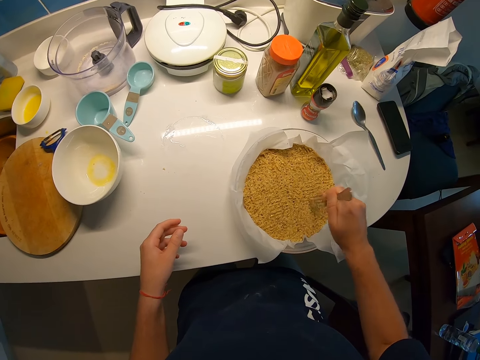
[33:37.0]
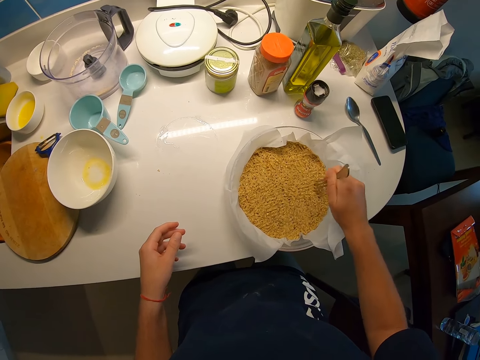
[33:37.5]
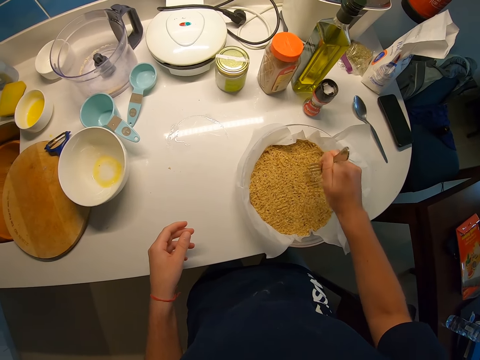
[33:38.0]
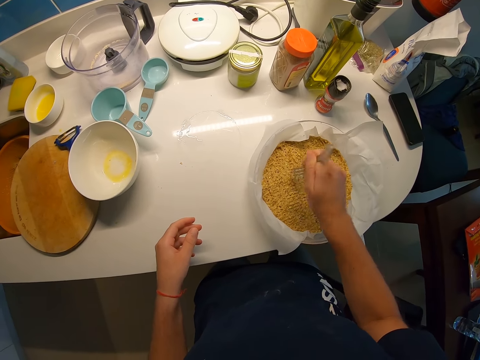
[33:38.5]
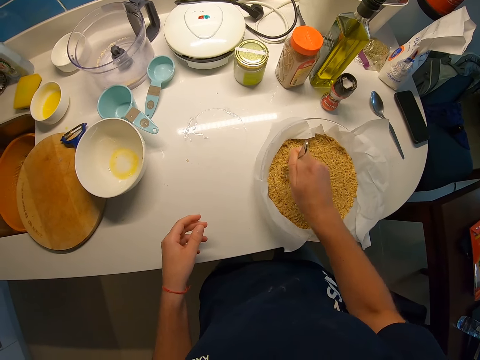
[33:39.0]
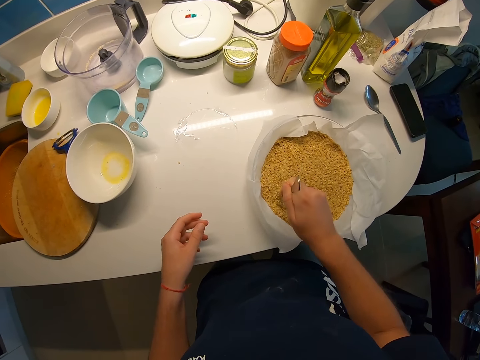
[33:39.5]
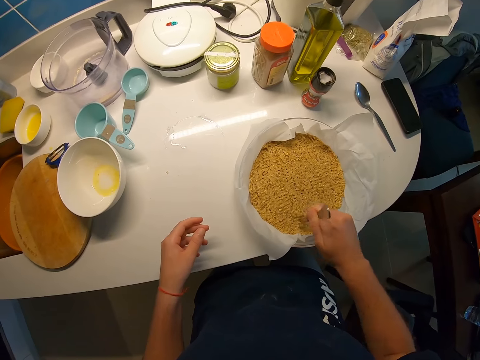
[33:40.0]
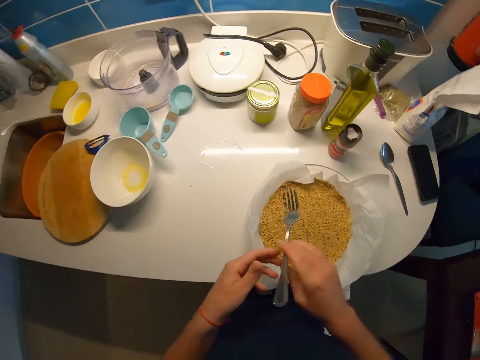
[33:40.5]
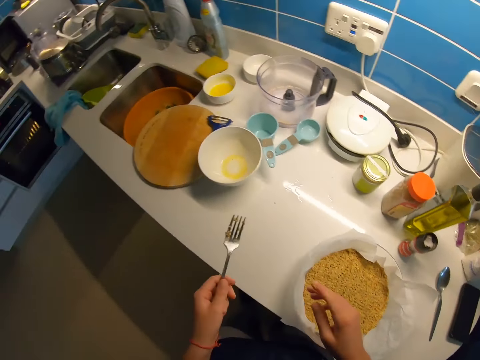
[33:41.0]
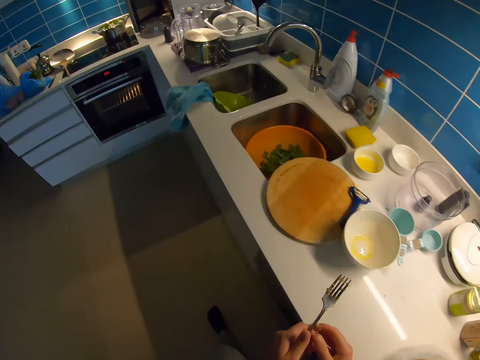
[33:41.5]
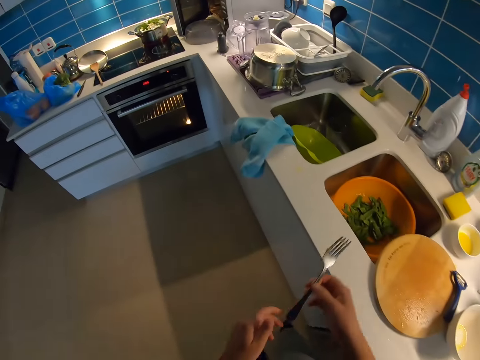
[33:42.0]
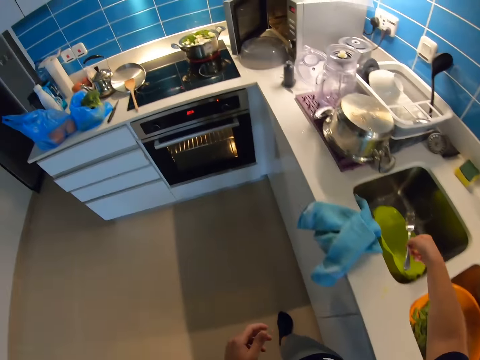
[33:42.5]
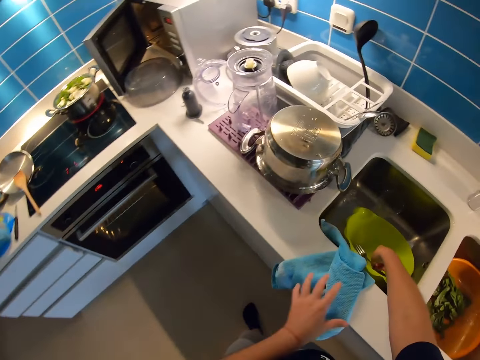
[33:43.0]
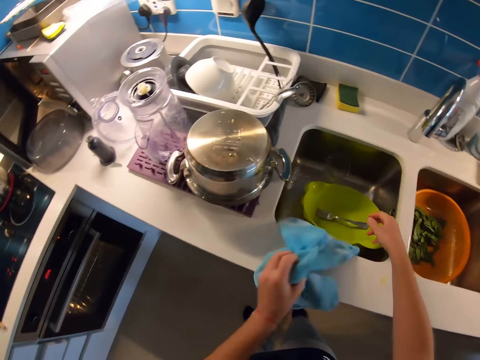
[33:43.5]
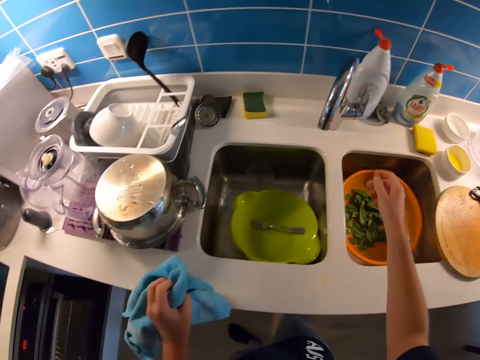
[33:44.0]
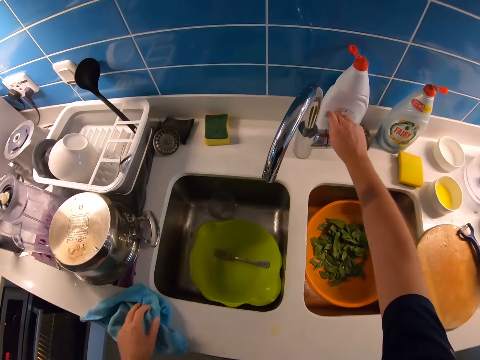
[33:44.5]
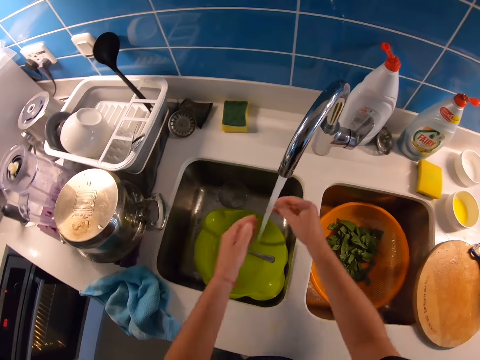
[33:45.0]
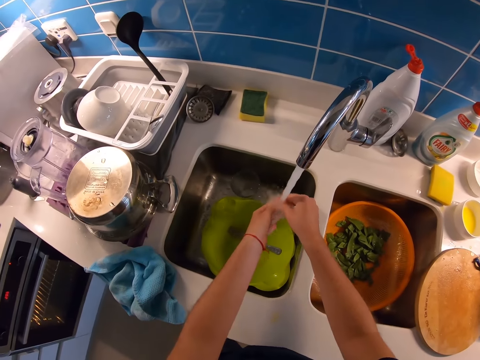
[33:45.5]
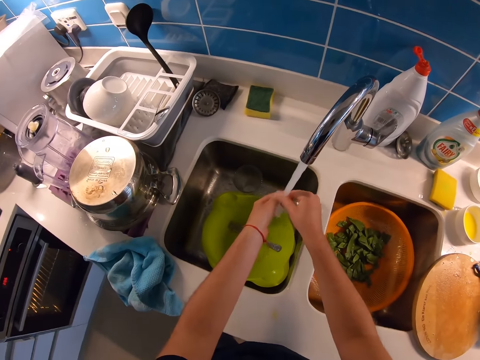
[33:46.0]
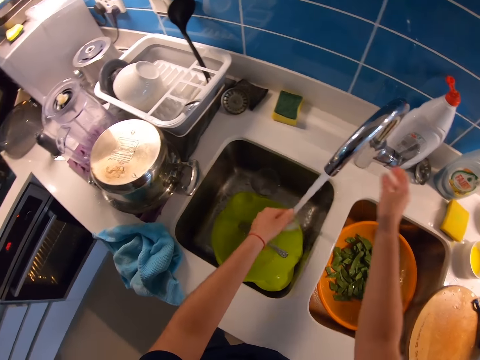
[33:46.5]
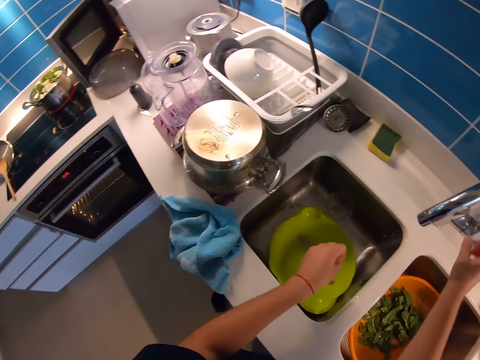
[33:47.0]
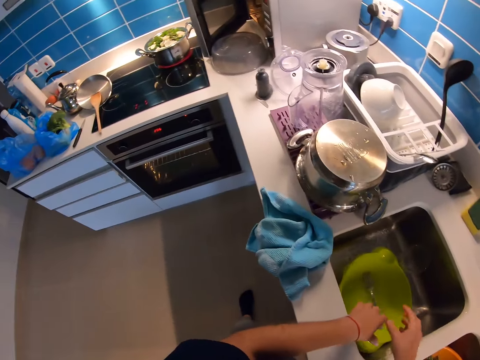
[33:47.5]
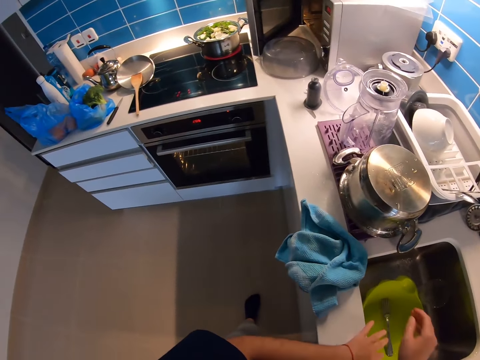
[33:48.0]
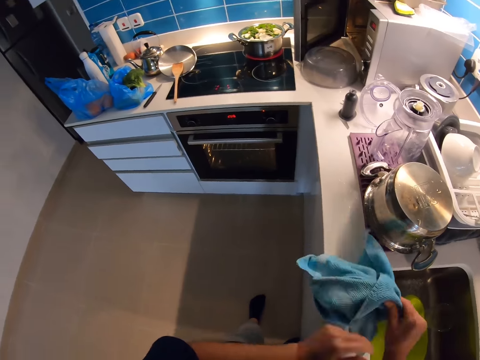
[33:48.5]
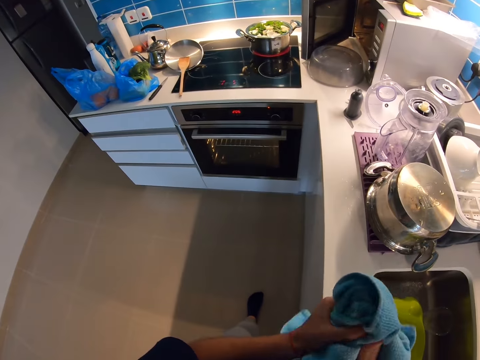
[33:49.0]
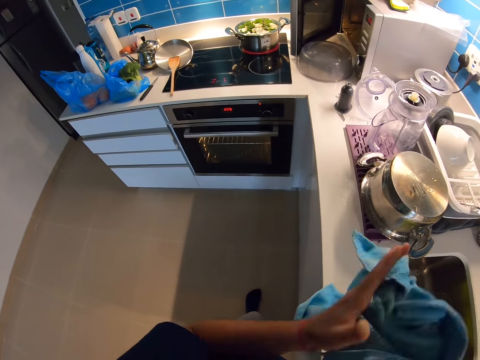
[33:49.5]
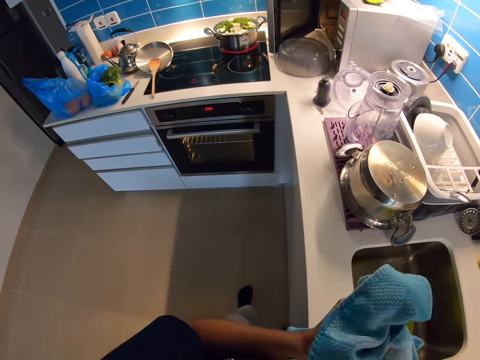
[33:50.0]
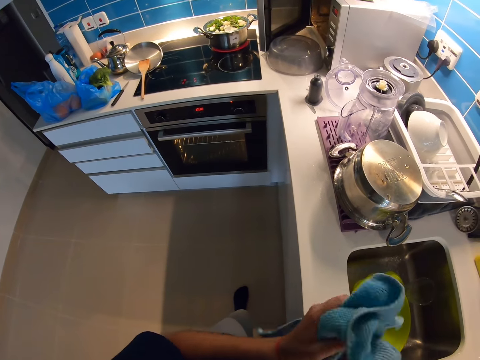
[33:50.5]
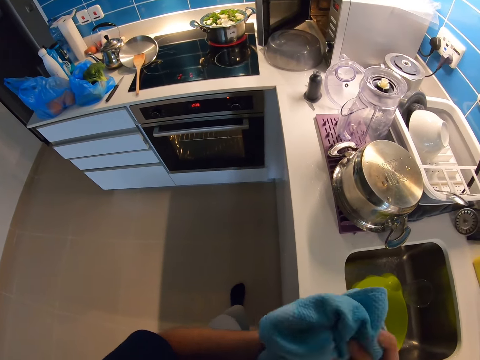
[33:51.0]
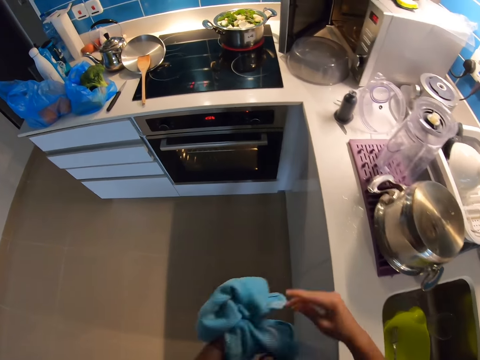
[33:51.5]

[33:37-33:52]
The camera wearer transfers the fork to her left hand. She walks around the kitchen. She transfers the fork to her right hand. She drops the fork in the sink with her right hand. She turns on a tap with her right hand. She picks up a table towel or hand towel with her left hand. She rinses her hands in the sink. She turns off the tap with her right hand. She removes excess water from her hands. She picks up the table towel. She uses the table towel to clean her hands.

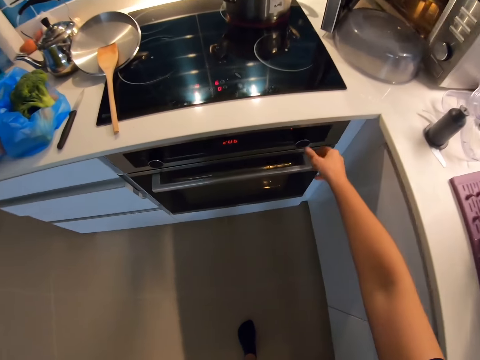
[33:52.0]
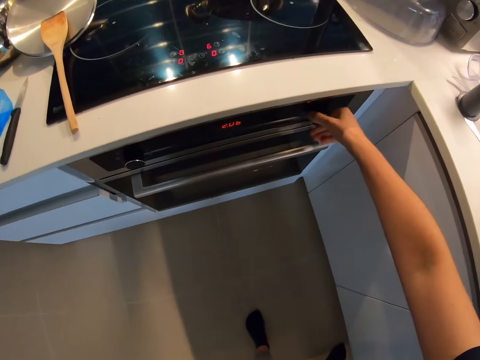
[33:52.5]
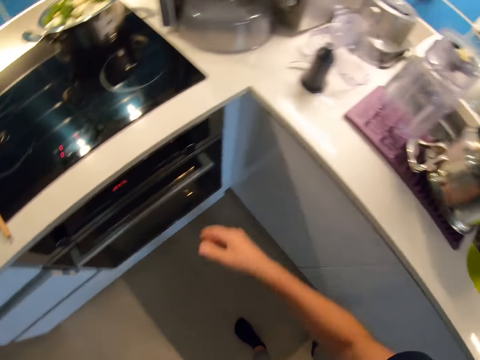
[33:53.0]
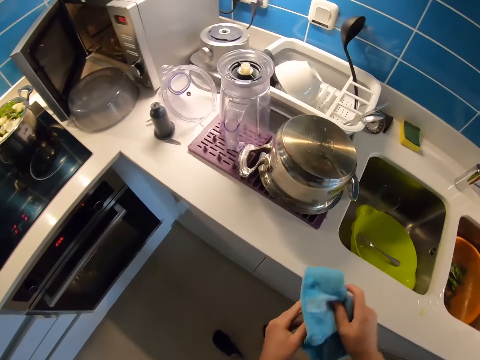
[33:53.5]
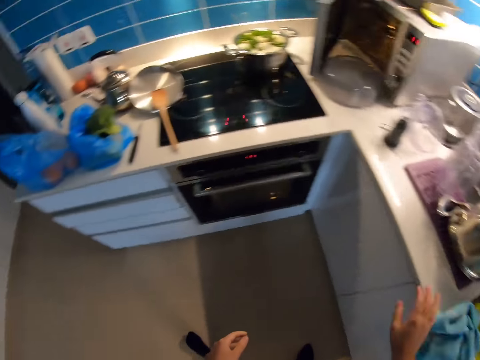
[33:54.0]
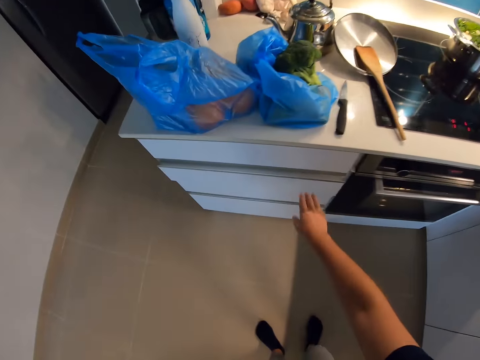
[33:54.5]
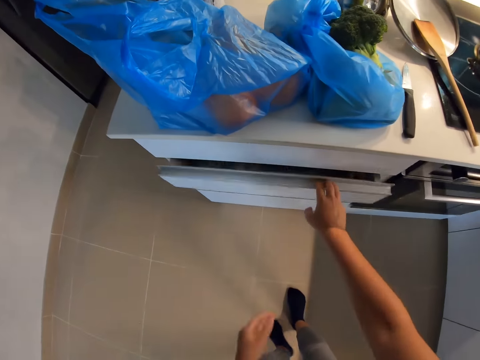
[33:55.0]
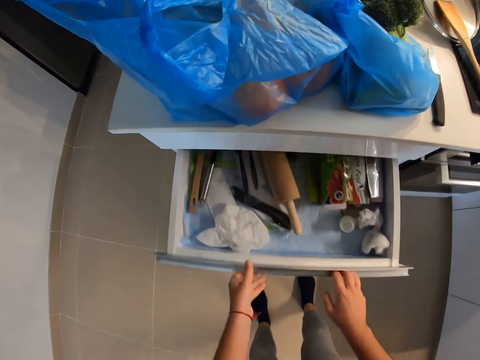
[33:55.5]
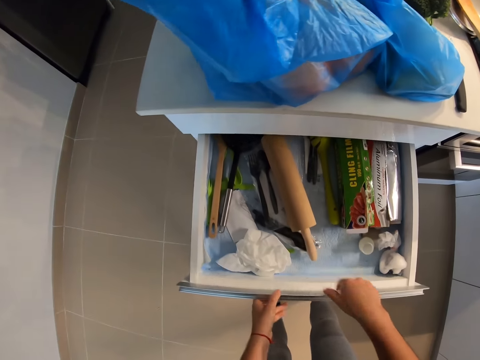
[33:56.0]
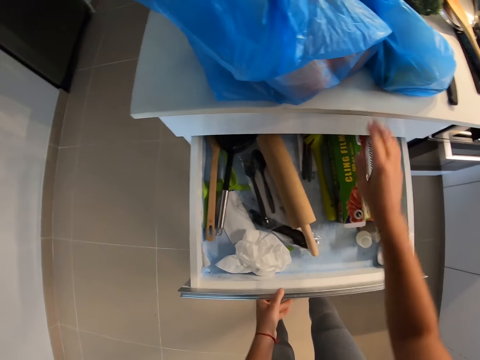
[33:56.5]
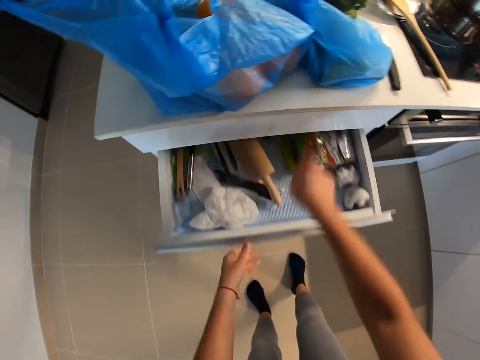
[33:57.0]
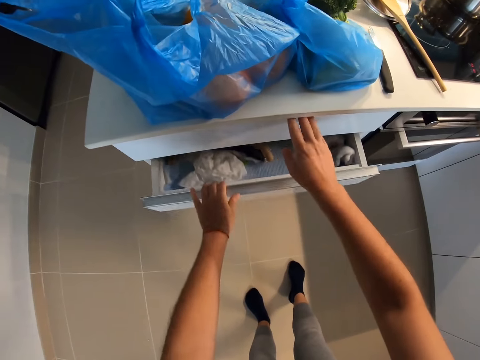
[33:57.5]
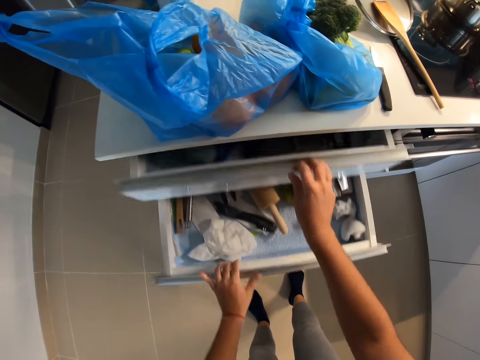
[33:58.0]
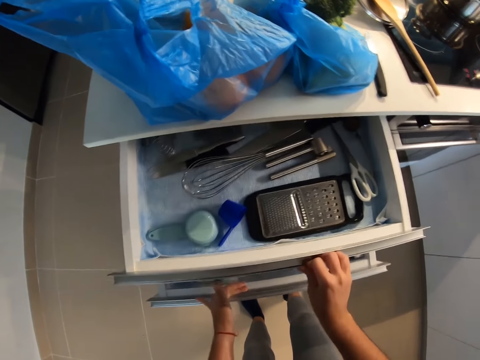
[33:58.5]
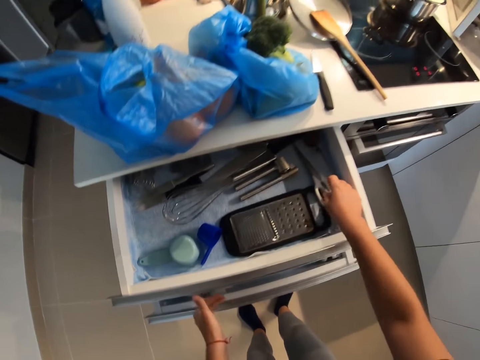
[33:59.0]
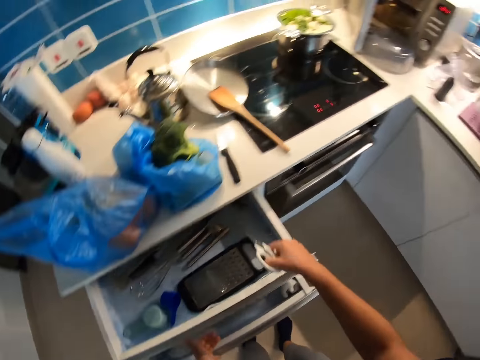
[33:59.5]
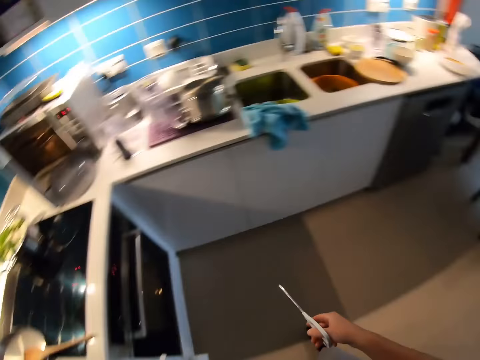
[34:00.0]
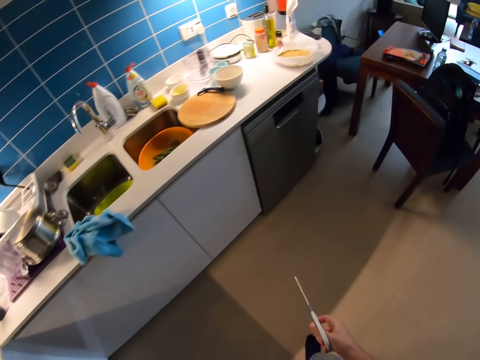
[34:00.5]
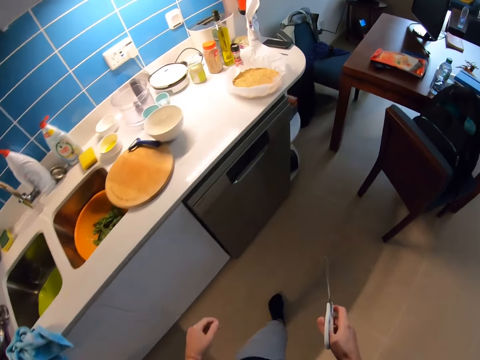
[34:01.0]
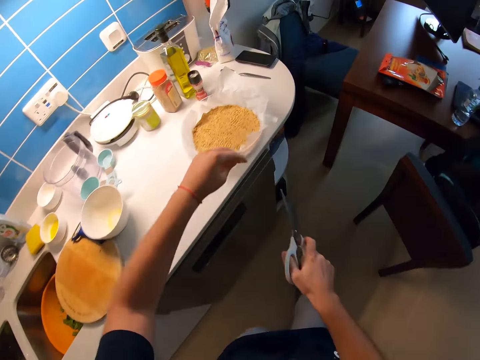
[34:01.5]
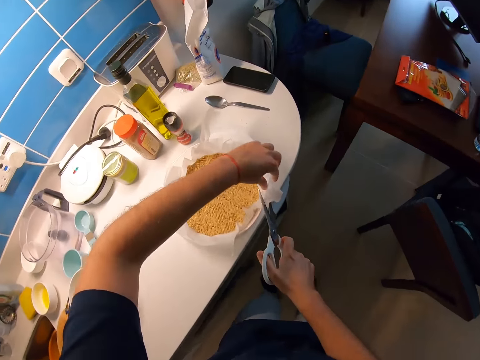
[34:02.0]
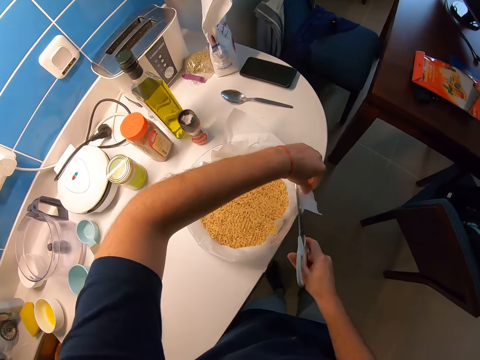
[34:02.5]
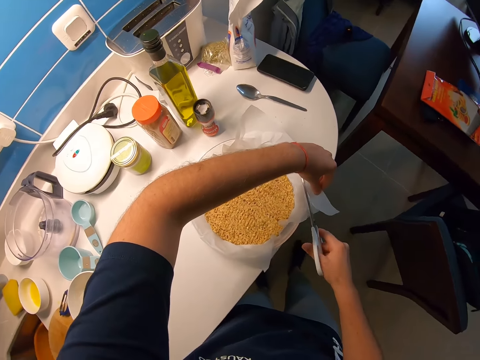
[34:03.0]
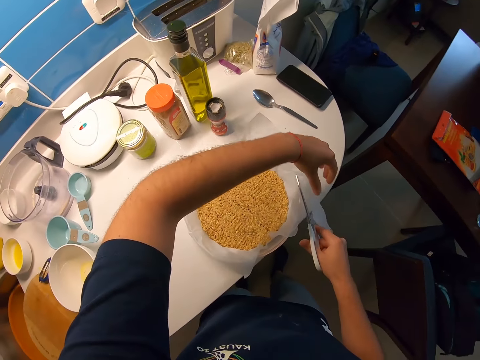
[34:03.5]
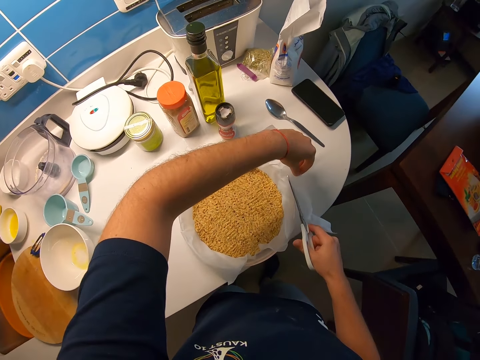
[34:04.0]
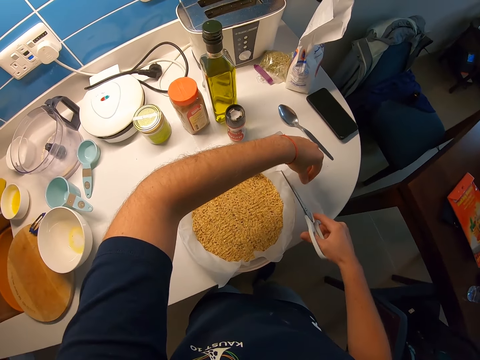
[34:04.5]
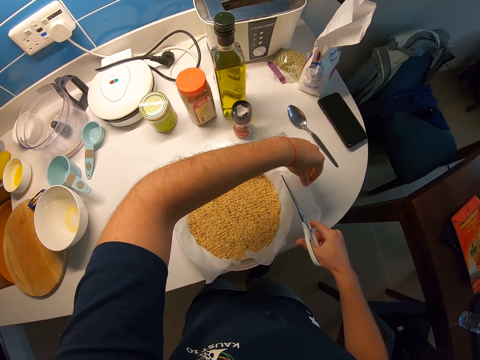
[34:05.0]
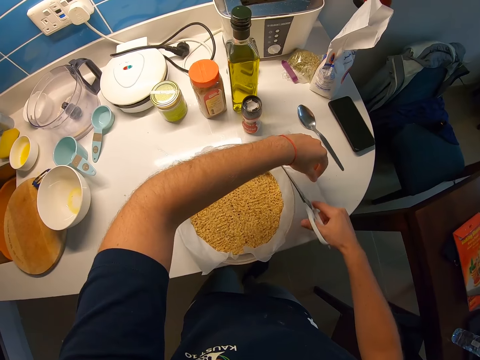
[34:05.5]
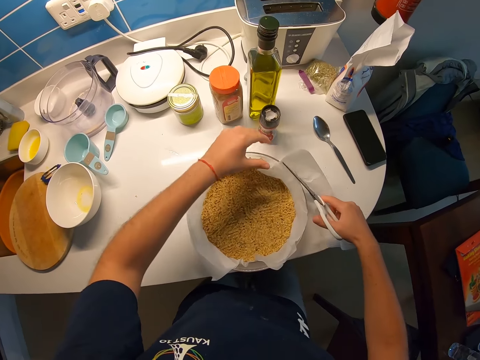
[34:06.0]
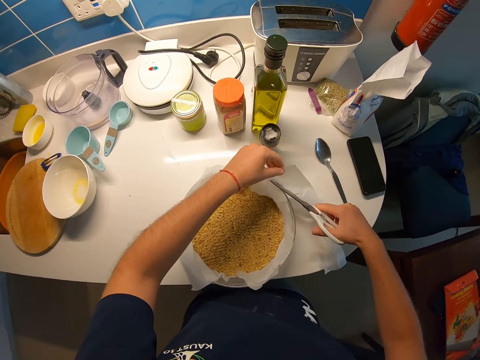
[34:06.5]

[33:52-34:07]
The camera wearer turns on an oven with her right hand. She places the hand towel on the sink. She turns around. She opens a drawer with her right hand. She checks in the drawer. She holds the drawer with her left hand. She opens another drawer with her right hand. She brings out scissors with her left hand. She walks around the kitchen. She cuts the paper towel with the scissors in her hand. She holds the paper towel with her left hand.
